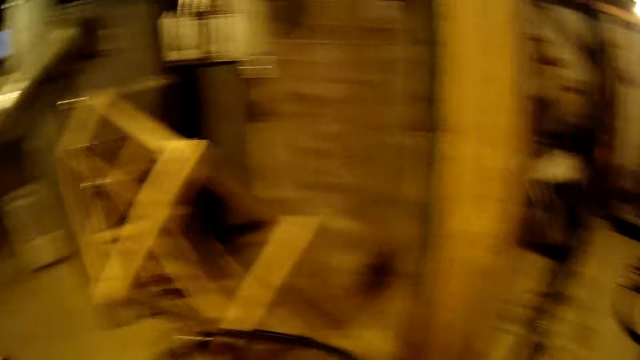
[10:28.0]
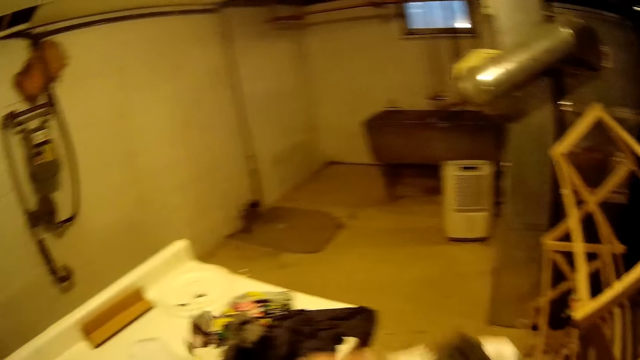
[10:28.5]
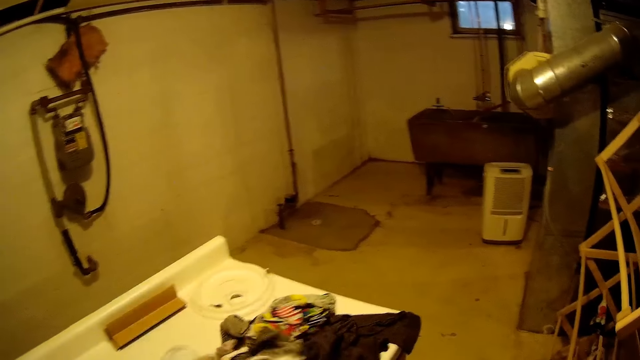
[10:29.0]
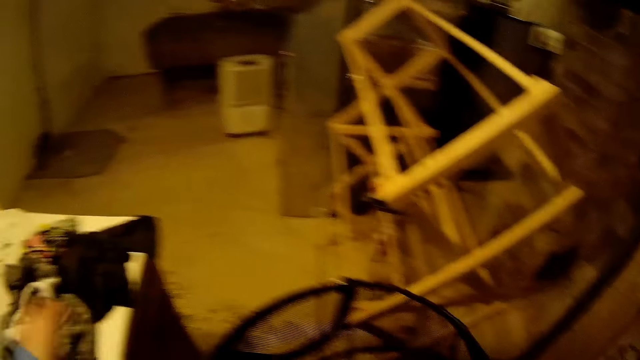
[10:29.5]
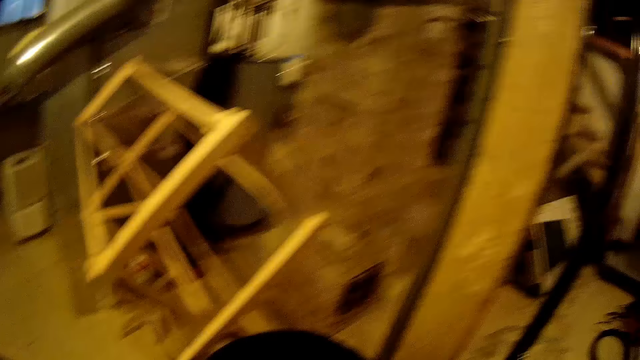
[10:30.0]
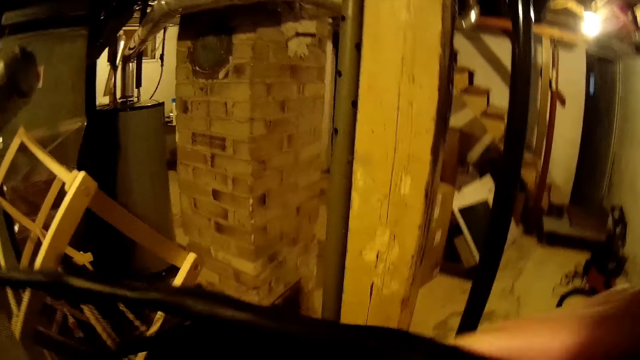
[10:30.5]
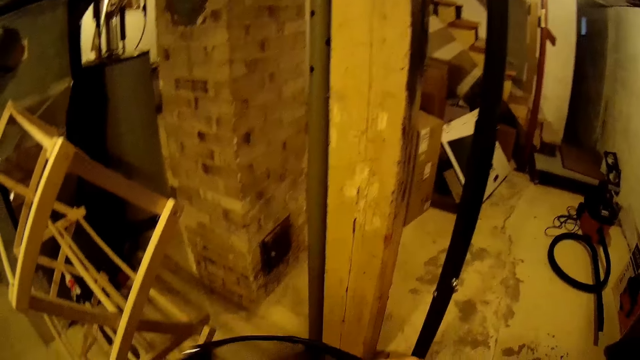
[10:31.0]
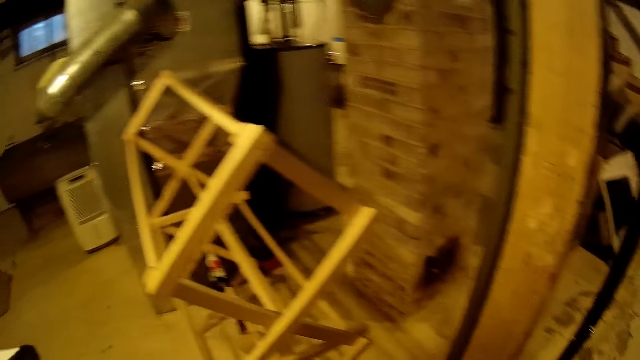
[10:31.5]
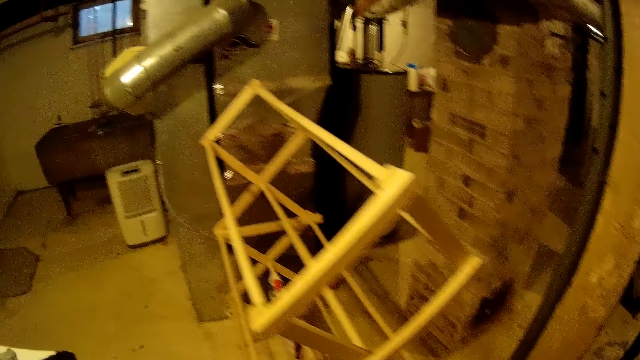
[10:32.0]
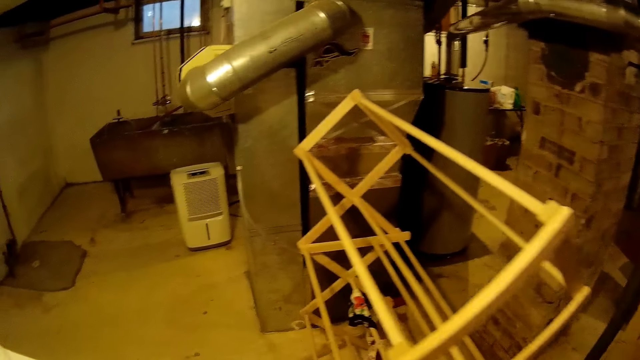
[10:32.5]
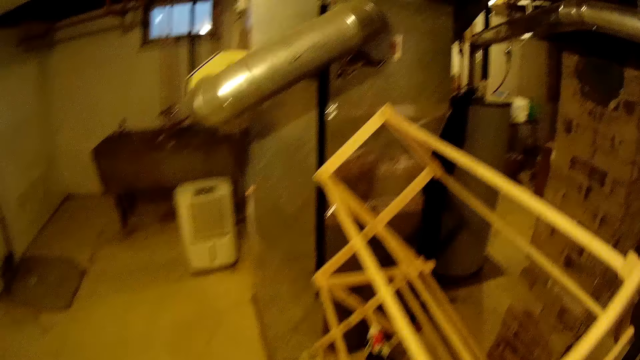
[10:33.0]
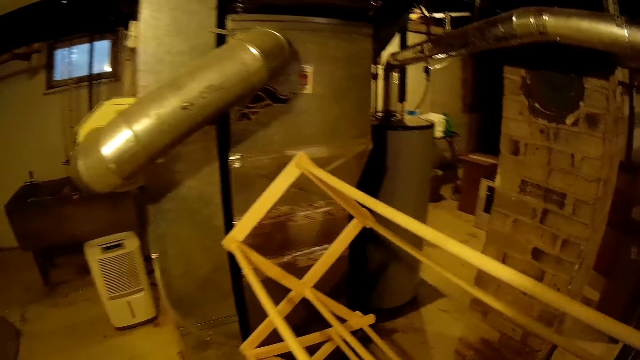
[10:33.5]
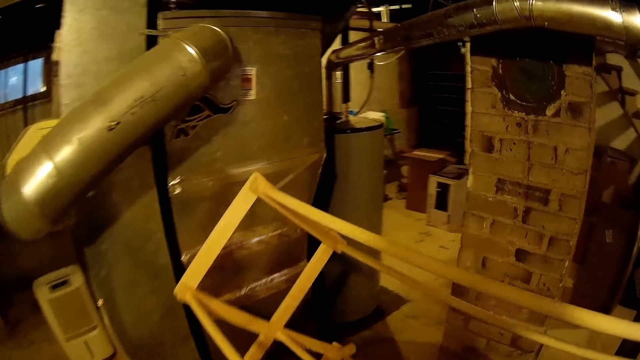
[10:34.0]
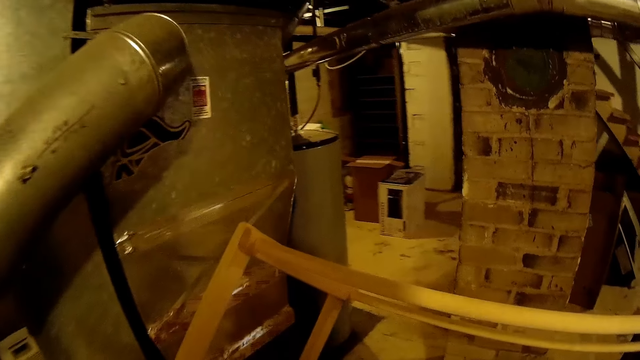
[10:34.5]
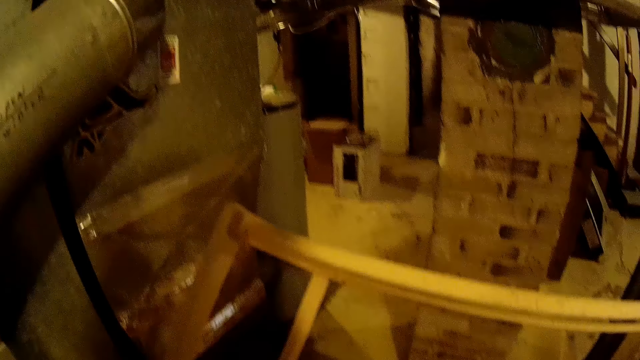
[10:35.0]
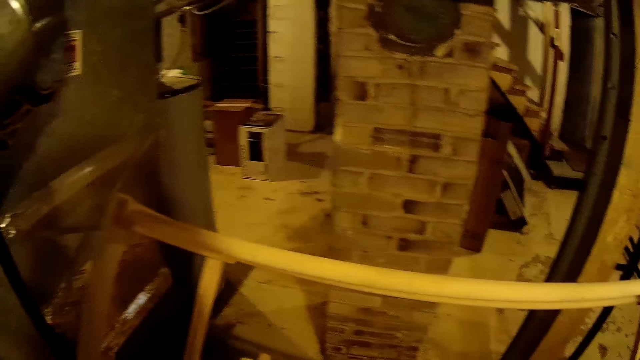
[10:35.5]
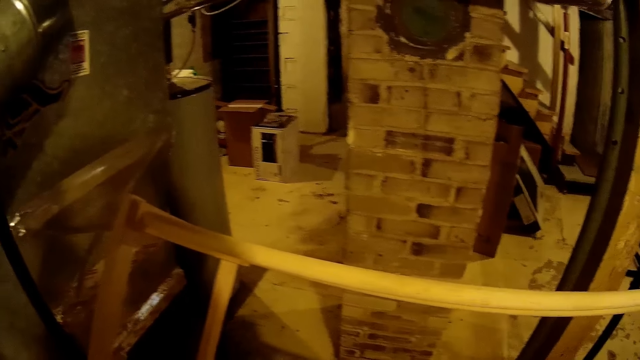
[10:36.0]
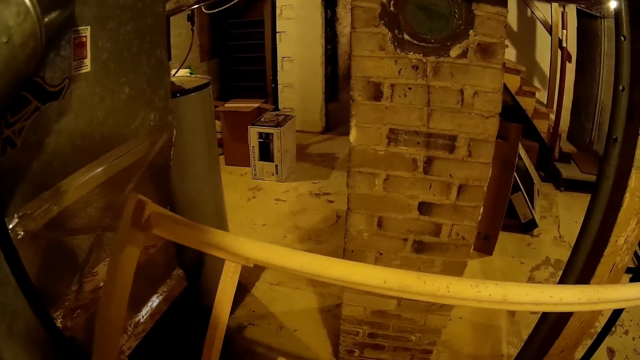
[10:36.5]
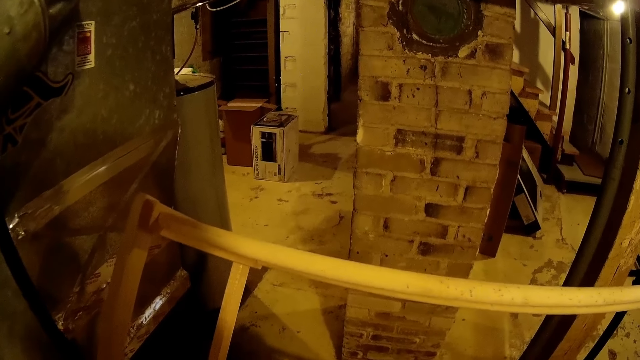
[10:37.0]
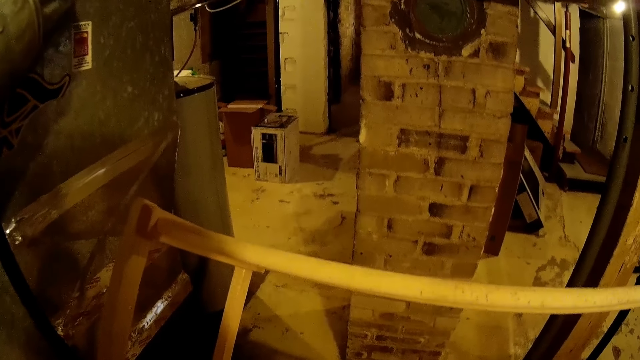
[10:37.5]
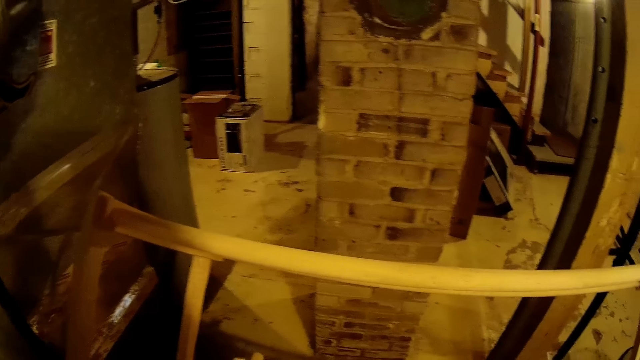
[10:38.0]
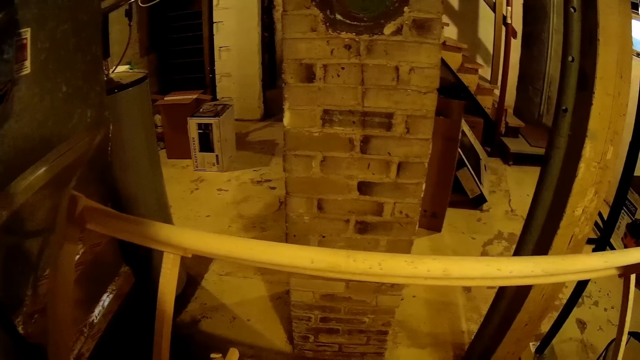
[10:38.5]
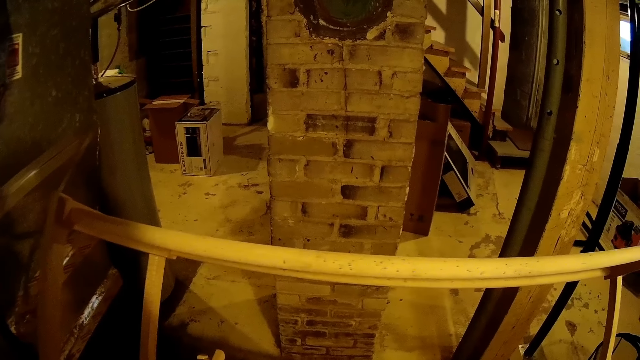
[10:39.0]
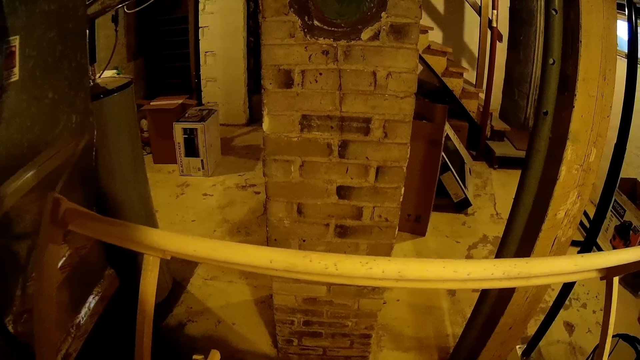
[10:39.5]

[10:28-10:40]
The camera wearer drops the clothes on the bathtub with her left hand.

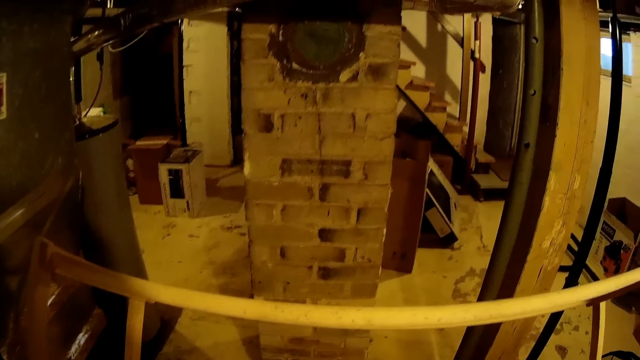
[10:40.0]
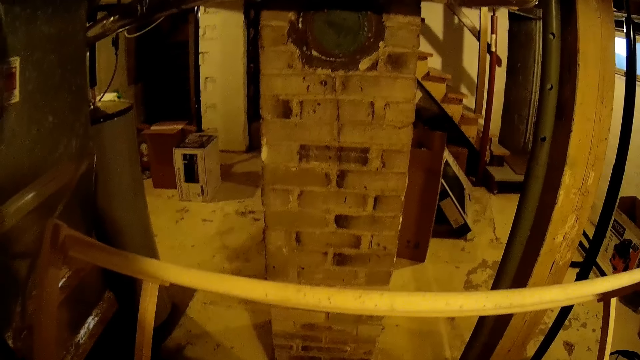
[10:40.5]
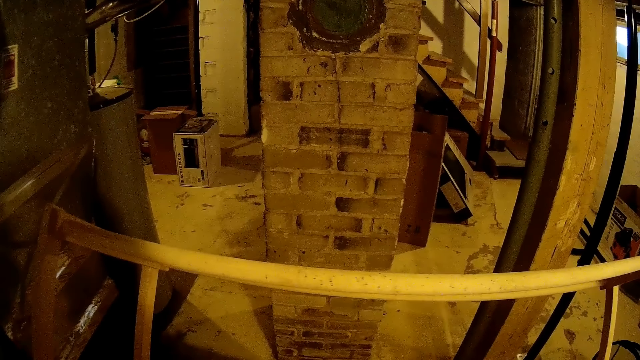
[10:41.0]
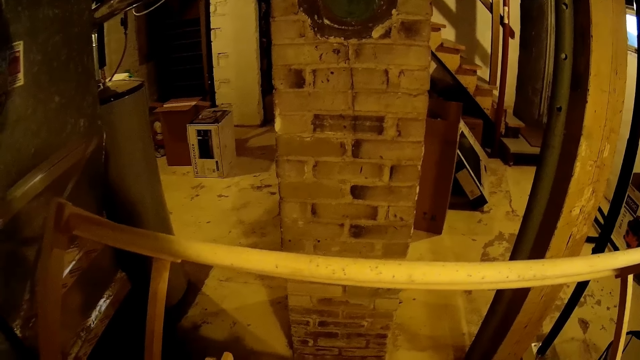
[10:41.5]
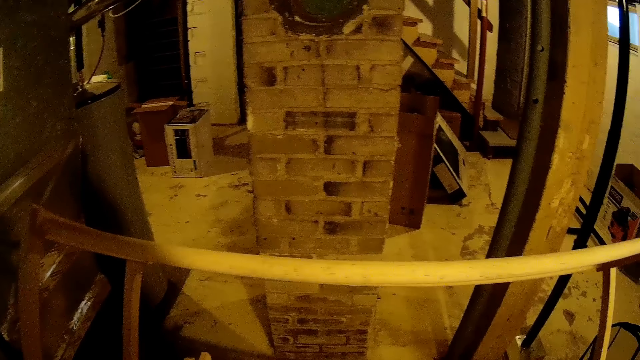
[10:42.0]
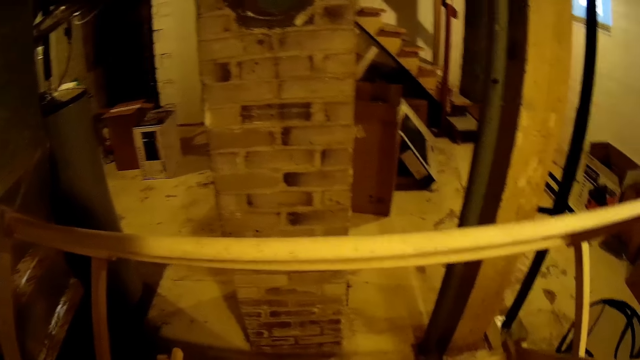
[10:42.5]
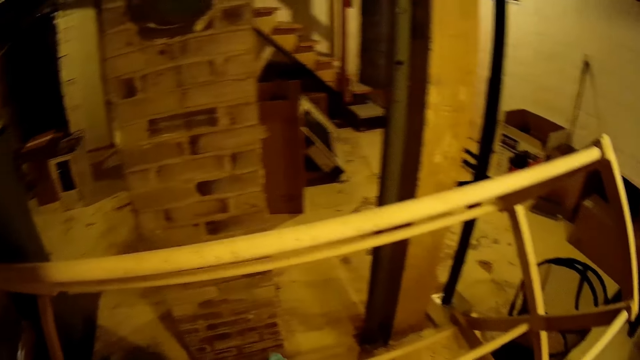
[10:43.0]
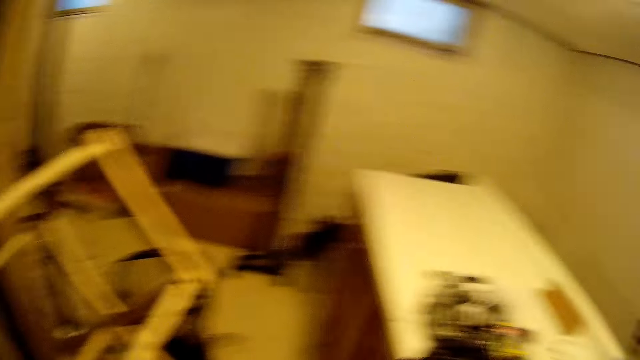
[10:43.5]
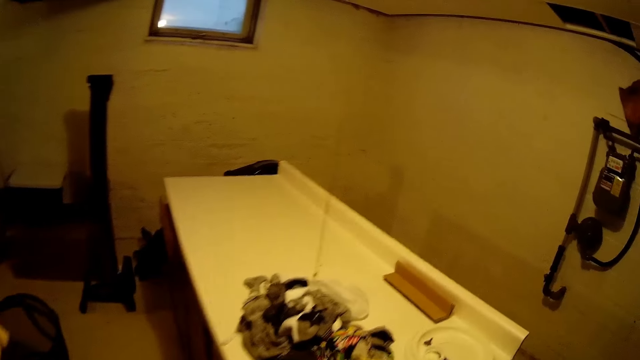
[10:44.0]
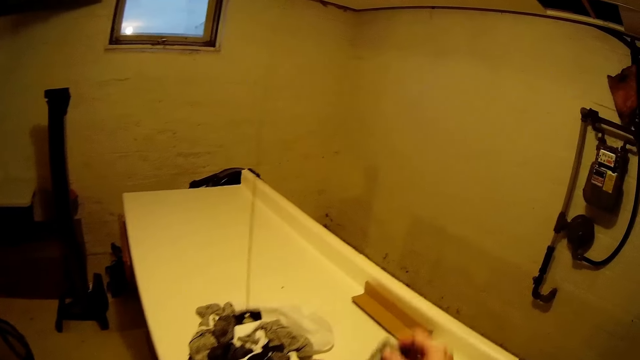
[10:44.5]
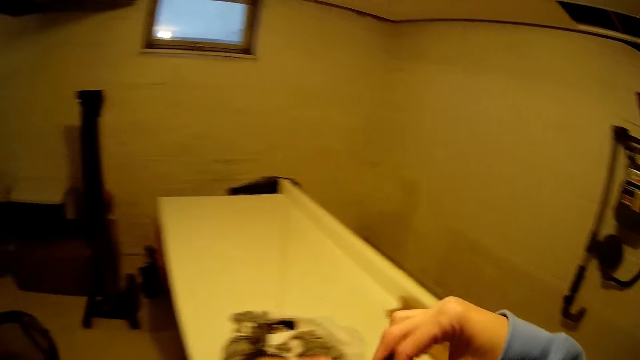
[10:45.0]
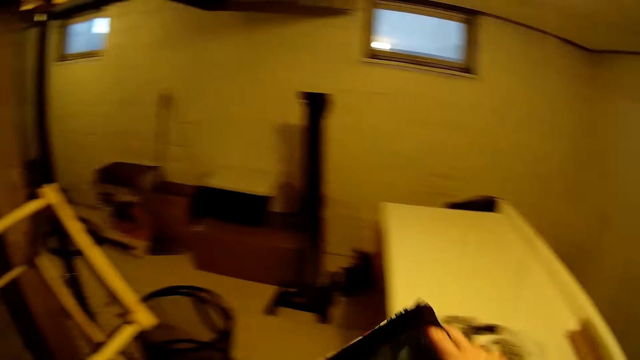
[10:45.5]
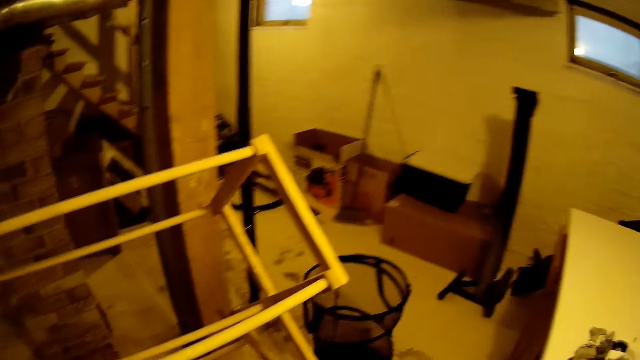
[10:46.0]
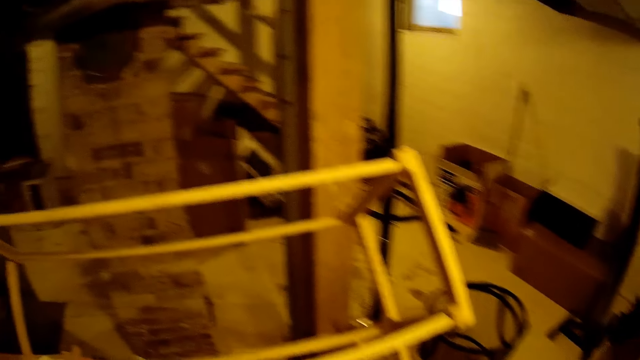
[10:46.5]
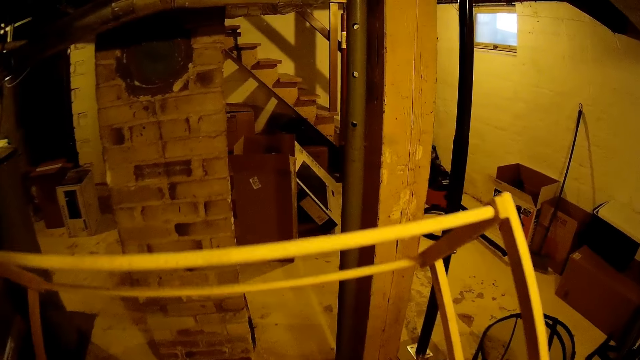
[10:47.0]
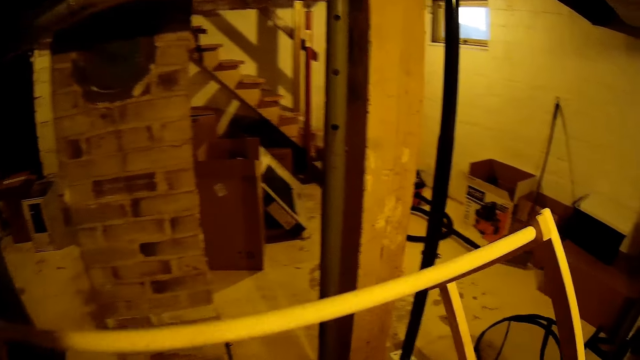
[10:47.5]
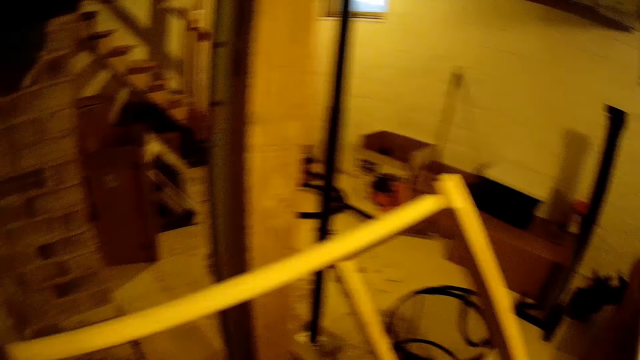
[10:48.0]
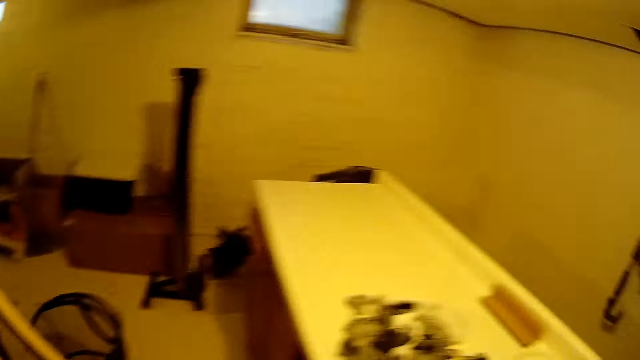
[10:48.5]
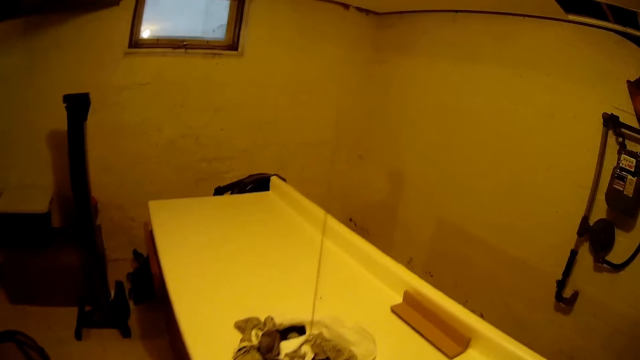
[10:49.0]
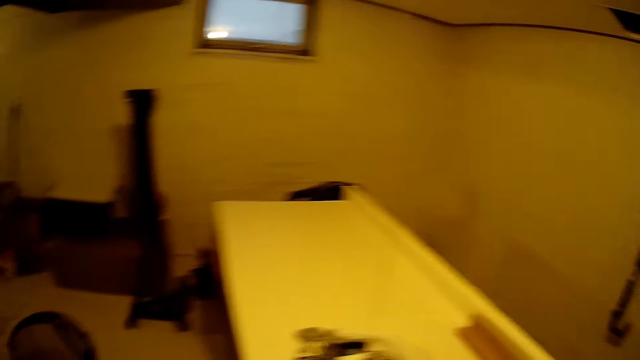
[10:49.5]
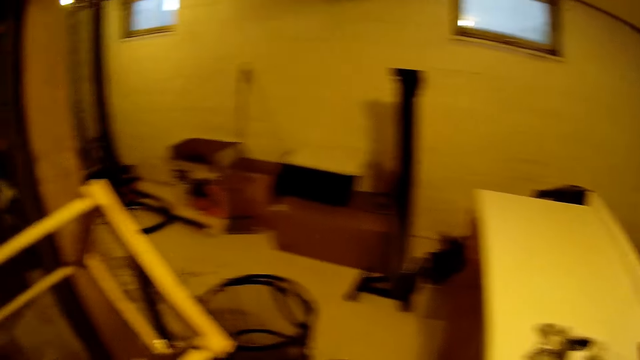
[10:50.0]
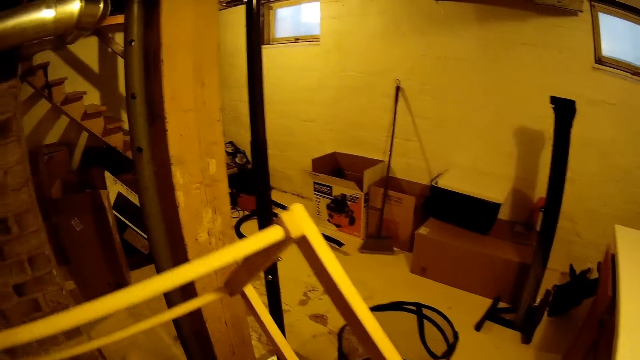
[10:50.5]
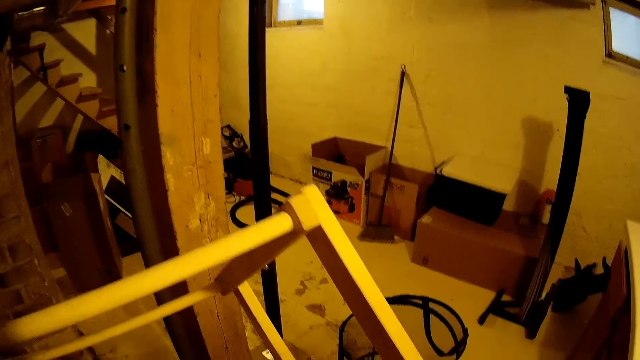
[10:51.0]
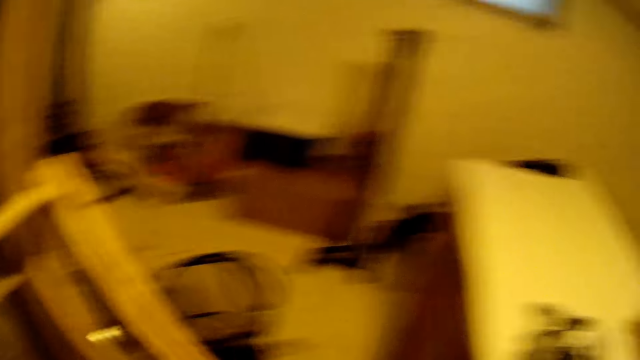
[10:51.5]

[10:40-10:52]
The camera wearer picks a cloth from the table. They hang the cloth on a cloth rack.
